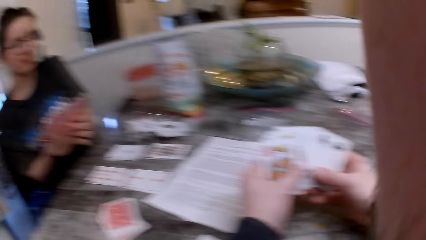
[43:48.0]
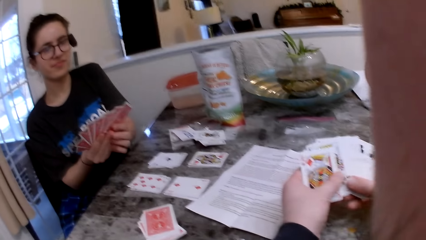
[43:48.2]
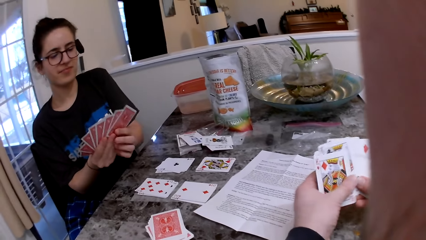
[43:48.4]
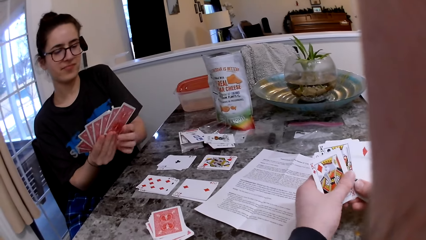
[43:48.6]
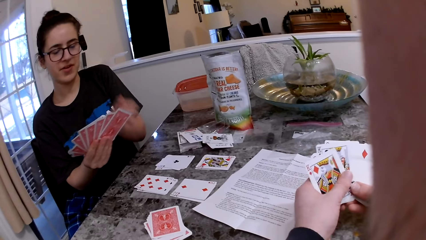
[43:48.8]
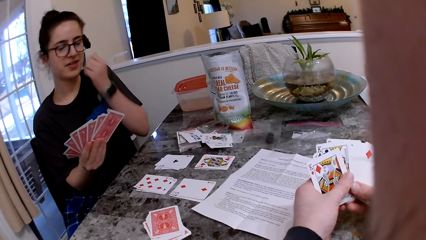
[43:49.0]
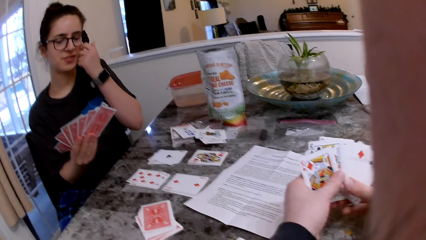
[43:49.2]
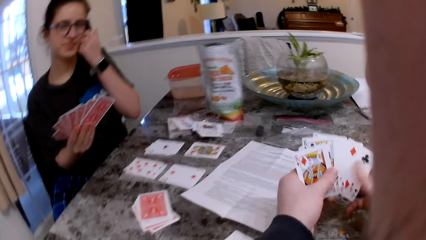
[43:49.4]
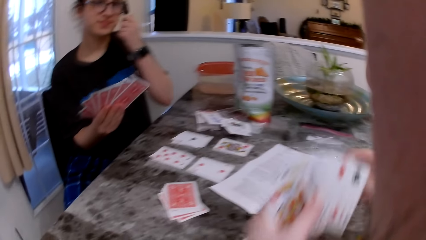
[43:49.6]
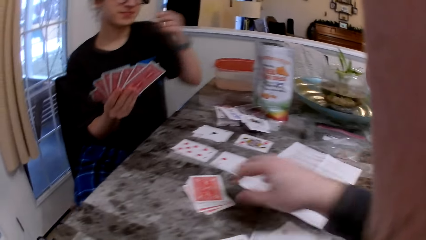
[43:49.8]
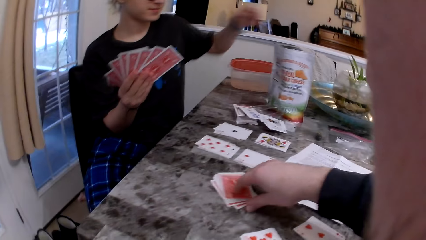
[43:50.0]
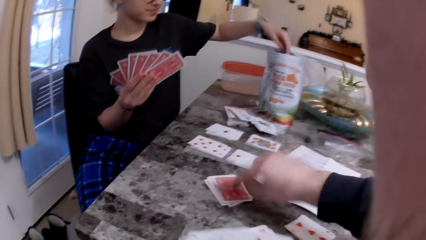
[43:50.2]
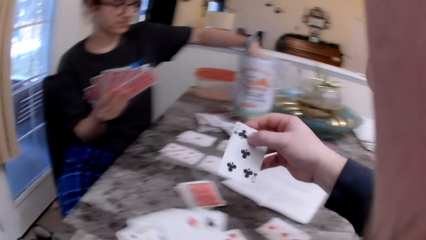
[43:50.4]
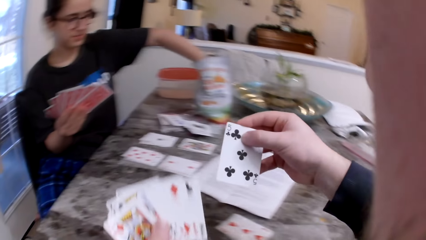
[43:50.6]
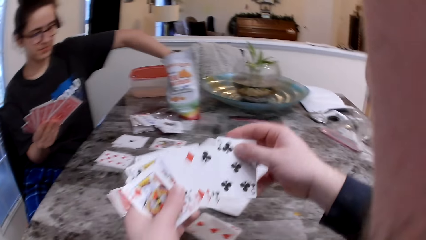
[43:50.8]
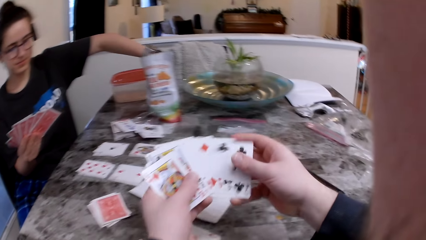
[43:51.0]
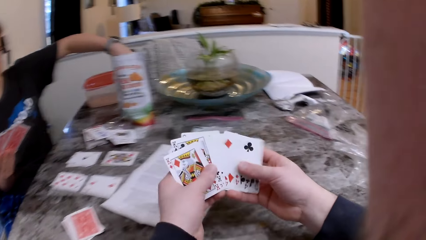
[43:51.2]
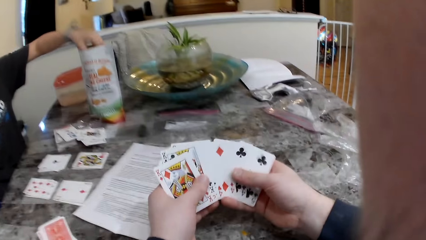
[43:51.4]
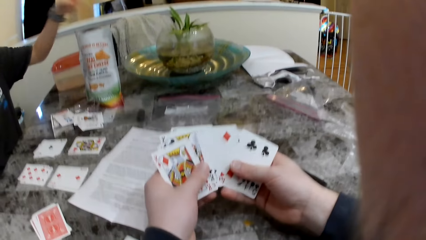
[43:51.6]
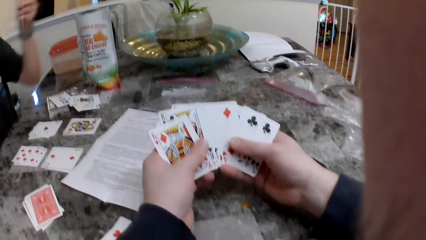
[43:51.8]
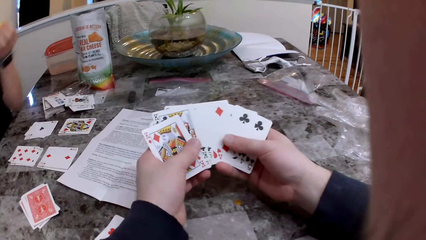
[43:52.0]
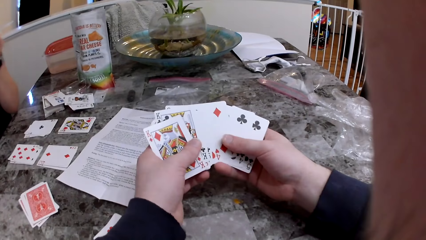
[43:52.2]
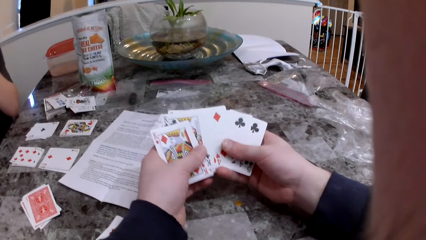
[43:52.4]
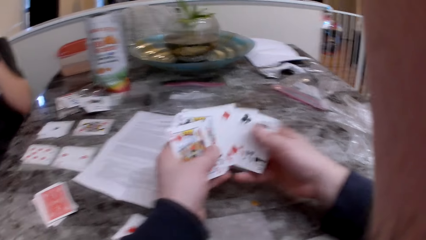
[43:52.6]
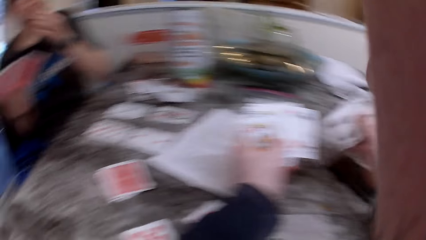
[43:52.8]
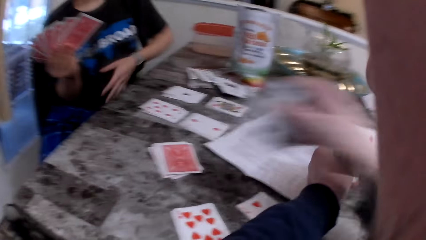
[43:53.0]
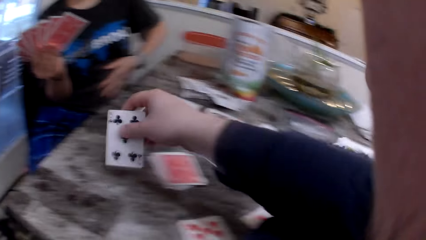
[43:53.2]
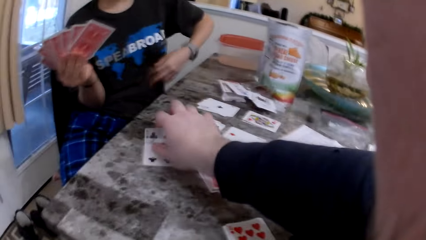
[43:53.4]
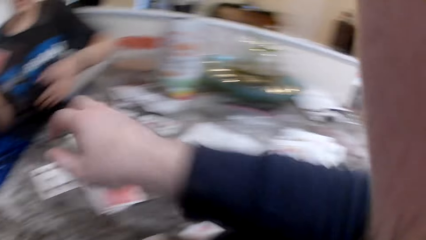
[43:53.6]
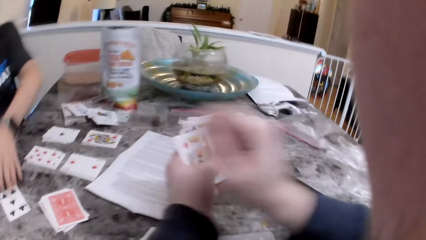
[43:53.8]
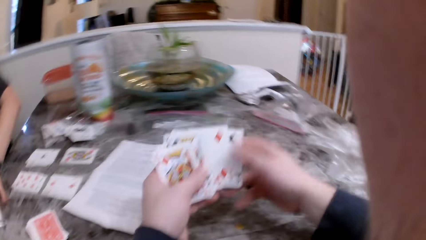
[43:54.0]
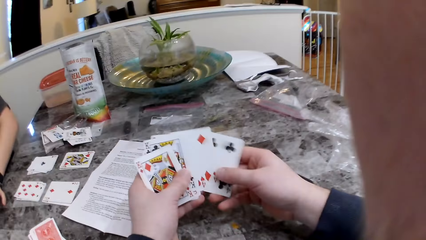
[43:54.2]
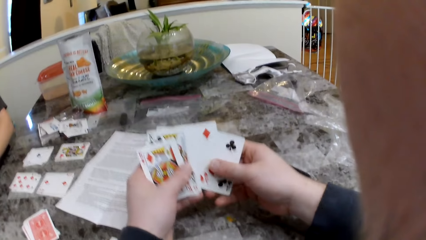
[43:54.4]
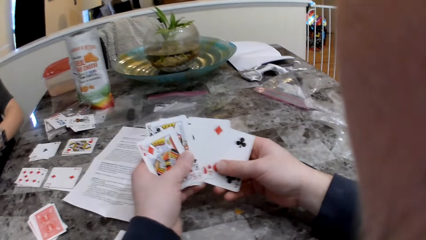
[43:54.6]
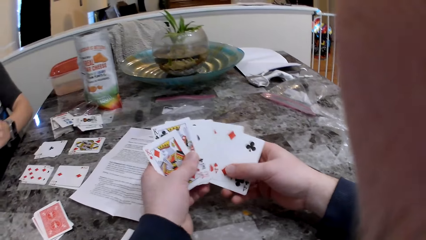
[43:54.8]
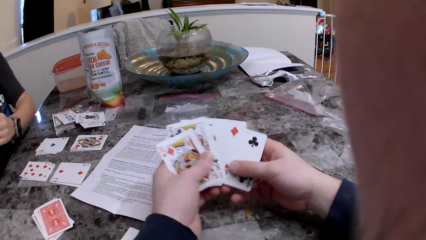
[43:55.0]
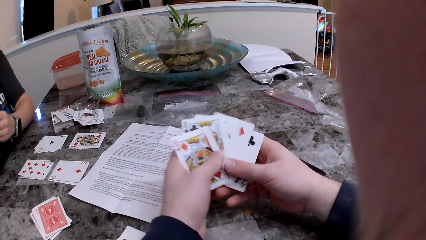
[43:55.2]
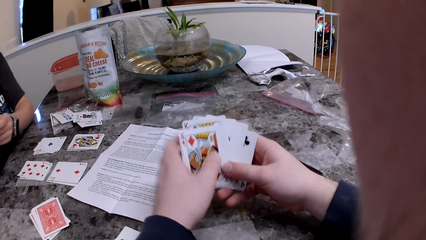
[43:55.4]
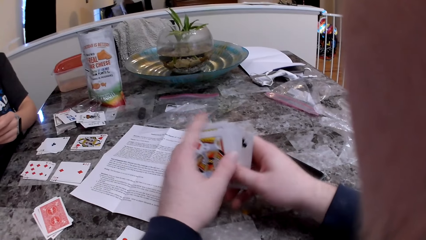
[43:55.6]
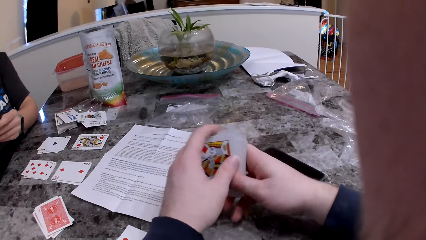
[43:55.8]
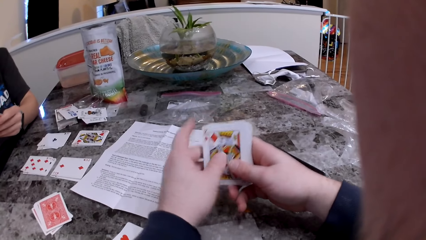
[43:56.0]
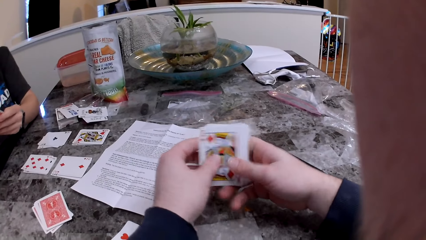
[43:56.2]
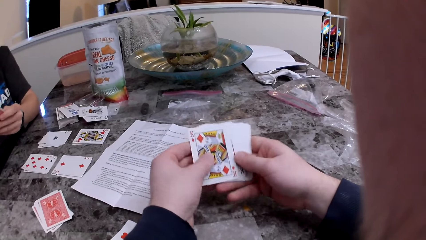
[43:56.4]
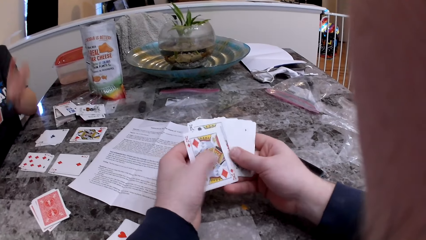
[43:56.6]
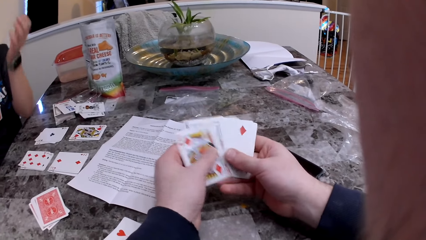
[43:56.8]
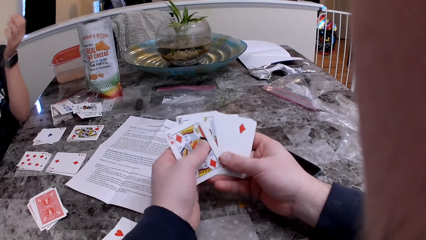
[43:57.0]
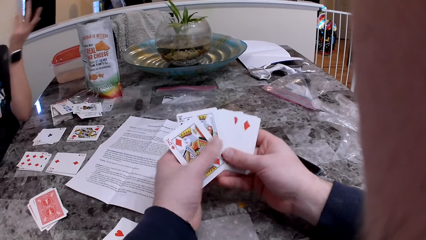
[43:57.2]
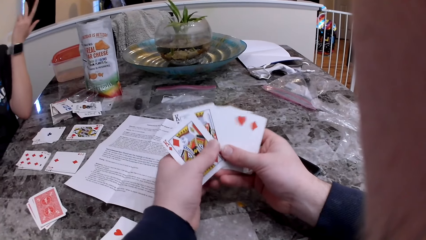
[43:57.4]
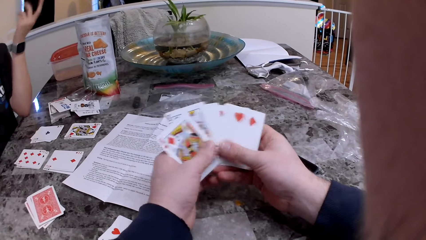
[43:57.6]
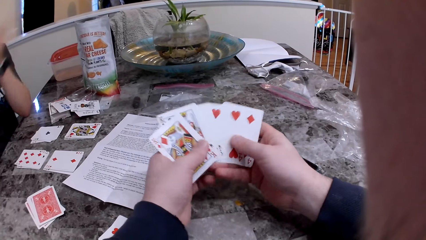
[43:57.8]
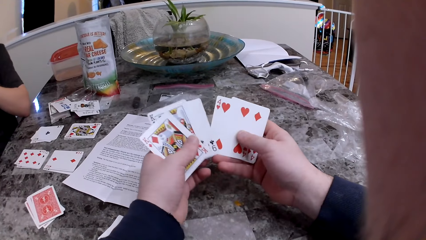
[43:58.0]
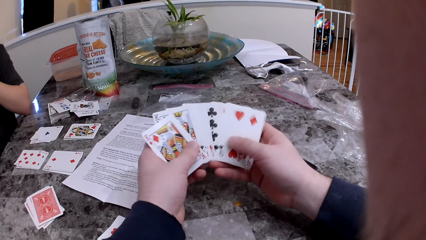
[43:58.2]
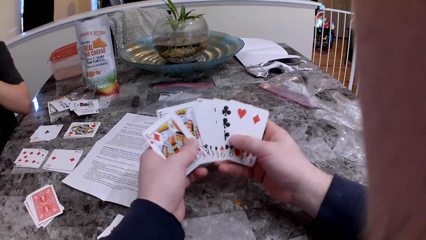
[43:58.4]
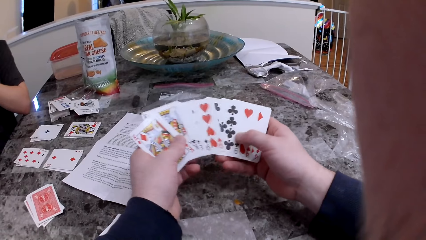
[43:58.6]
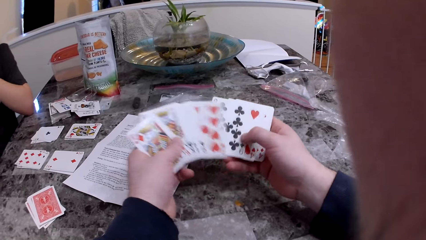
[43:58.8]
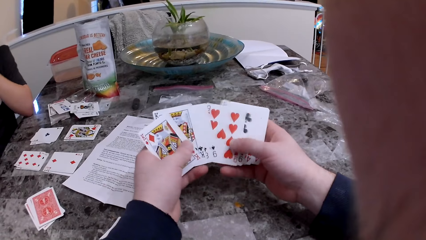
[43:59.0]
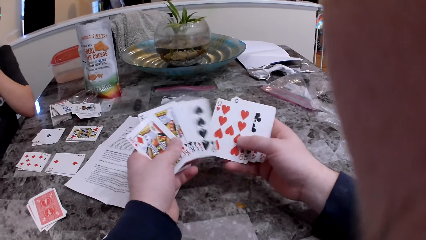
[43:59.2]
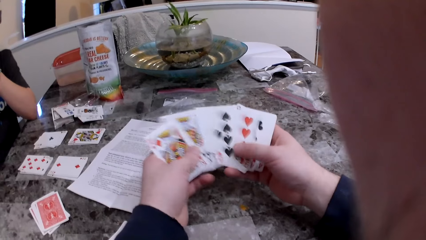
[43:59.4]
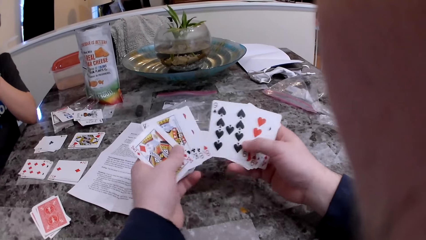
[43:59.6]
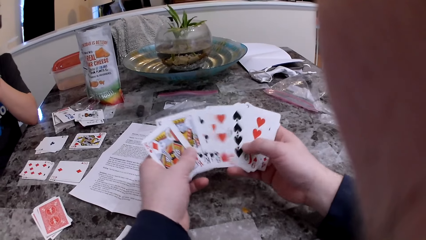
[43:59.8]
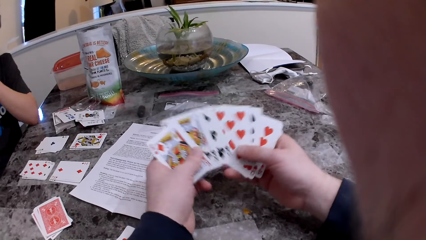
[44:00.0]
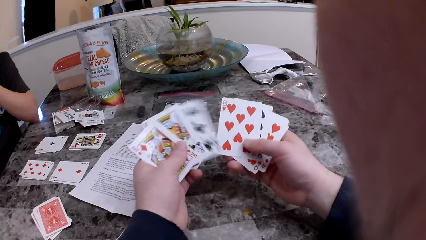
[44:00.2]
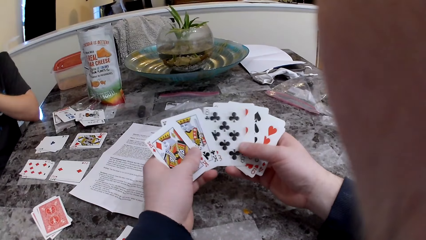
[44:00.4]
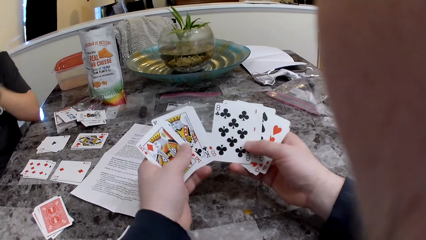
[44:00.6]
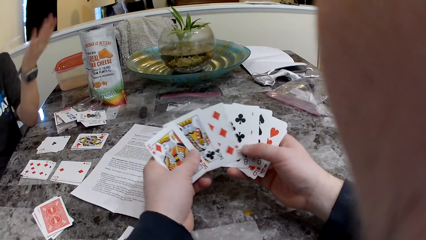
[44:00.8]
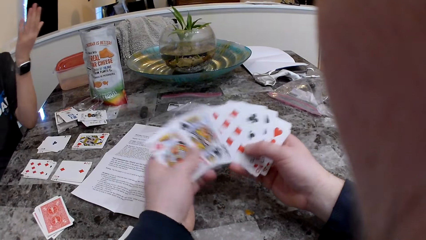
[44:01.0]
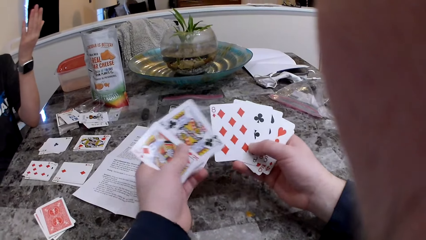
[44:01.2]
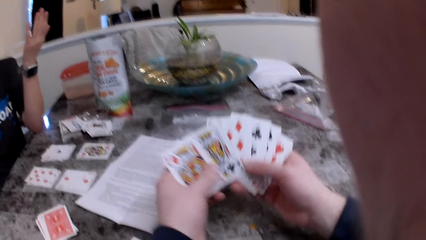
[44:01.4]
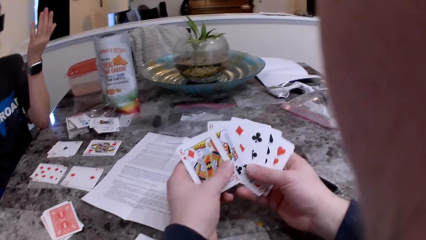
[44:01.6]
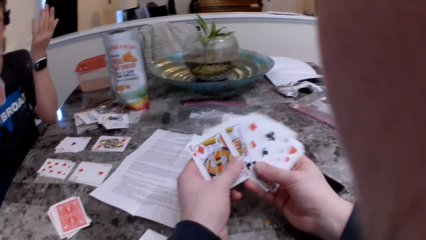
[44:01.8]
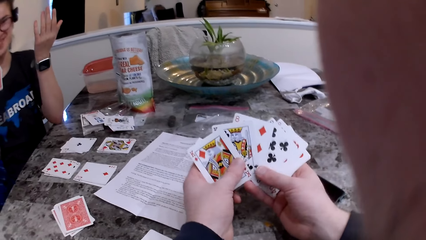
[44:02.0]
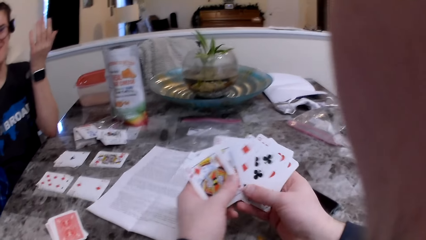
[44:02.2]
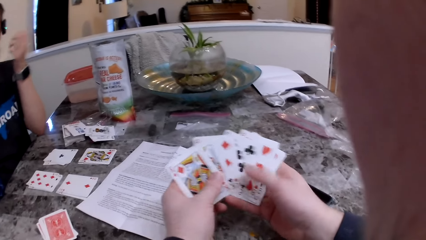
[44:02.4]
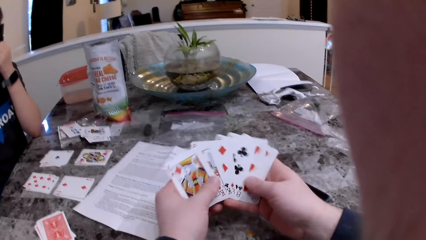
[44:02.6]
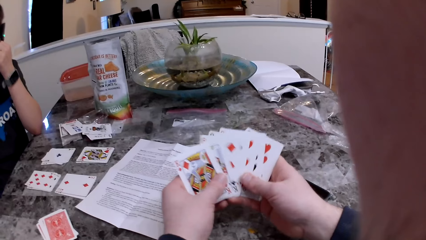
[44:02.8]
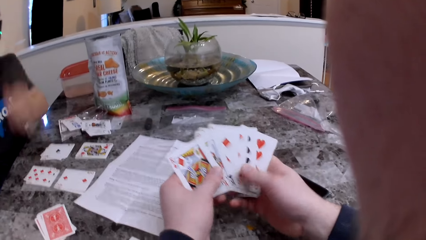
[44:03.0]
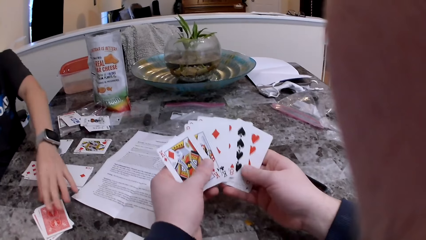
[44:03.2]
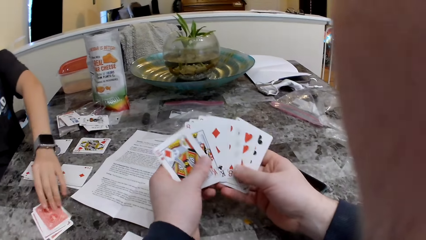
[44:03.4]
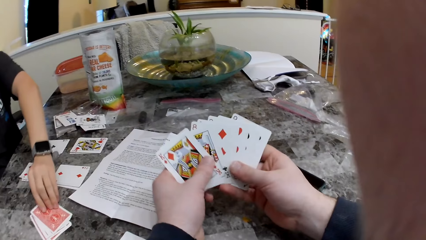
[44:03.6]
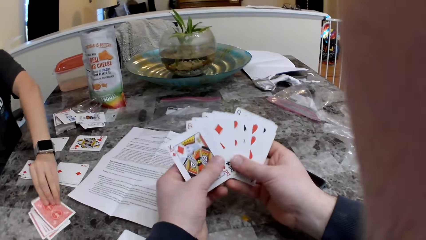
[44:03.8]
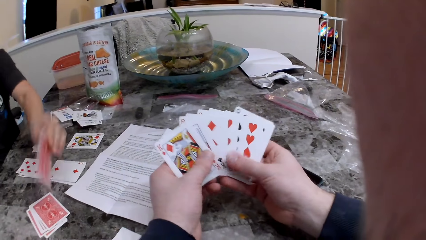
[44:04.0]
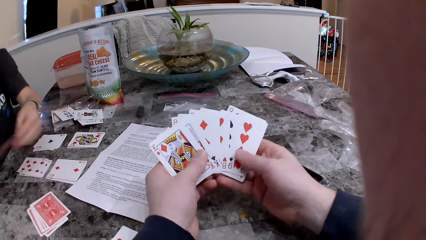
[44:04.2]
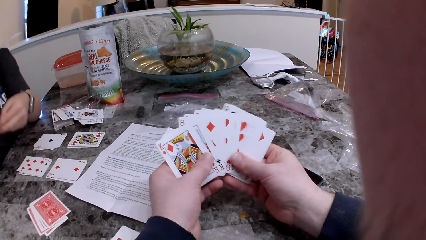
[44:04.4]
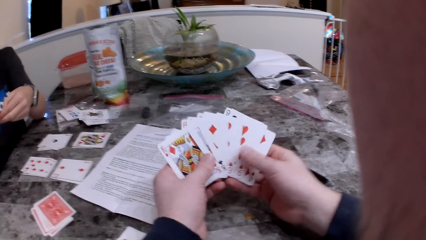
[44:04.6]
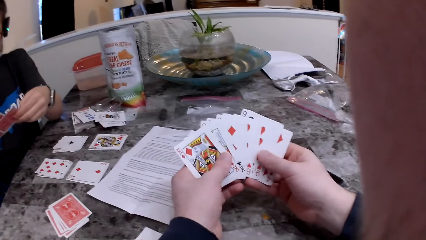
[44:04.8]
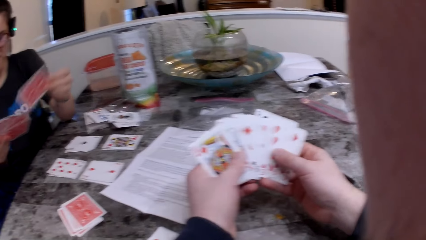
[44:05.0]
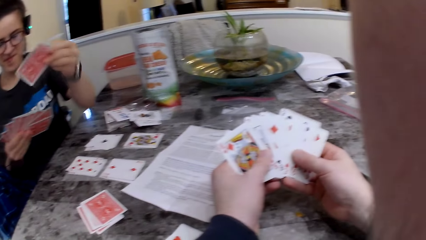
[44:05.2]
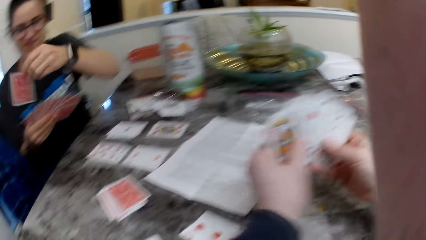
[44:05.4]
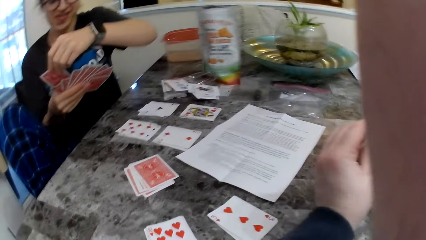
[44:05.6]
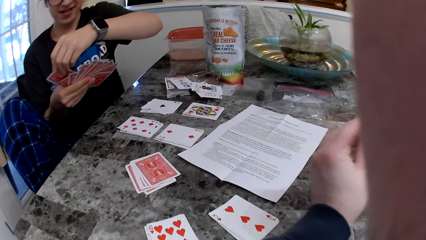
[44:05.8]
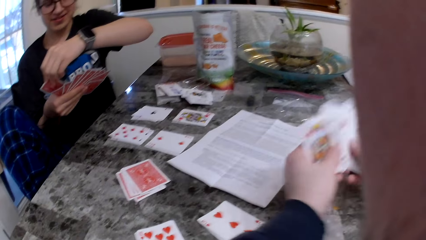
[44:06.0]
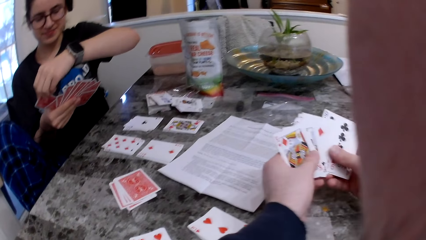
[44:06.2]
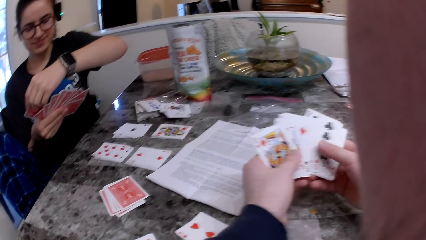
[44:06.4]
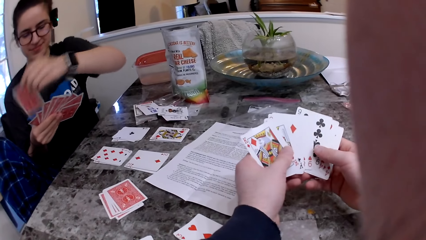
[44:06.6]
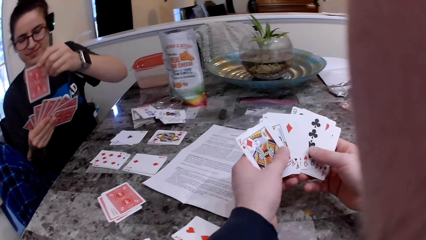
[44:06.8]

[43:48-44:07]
The camera wearer adjusts her glasses with her left hand. She picks up a card from the table. The woman picks a cheese snack. The woman picks the cheese snack again. The camera wearer puts the cards on the table near the woman. The woman picks up the card from the table. The camera wearer checks the cards. The woman picks up the card from the table.
